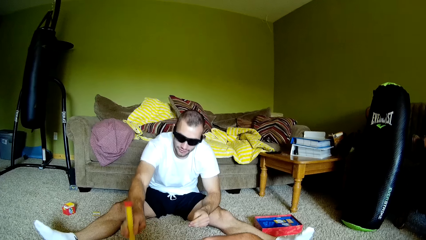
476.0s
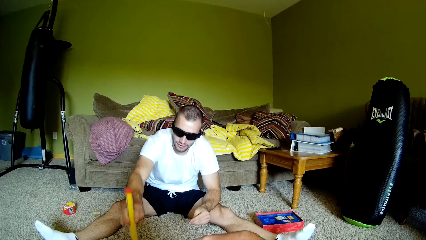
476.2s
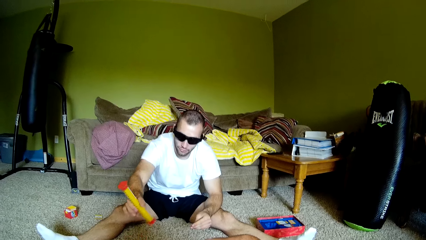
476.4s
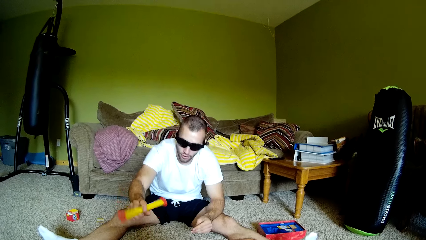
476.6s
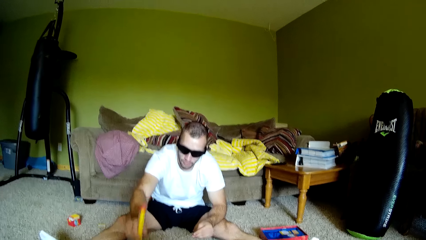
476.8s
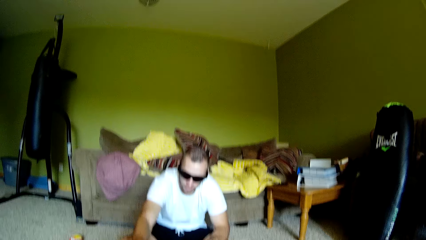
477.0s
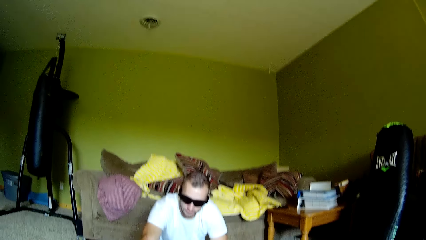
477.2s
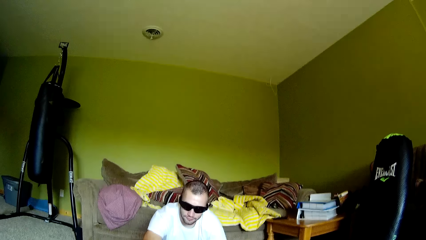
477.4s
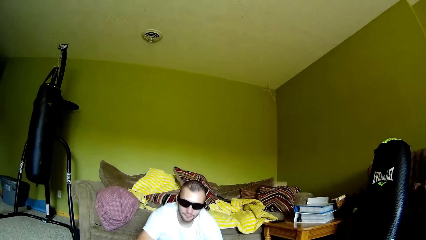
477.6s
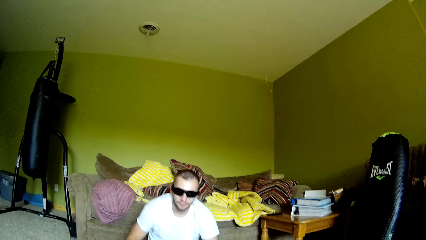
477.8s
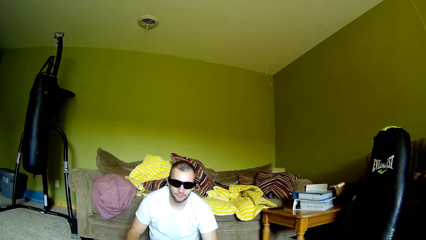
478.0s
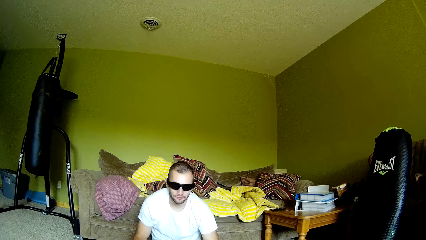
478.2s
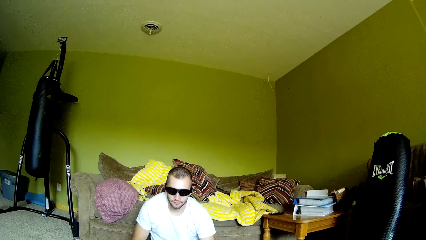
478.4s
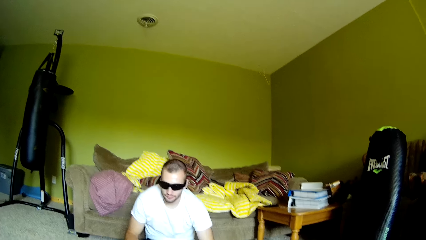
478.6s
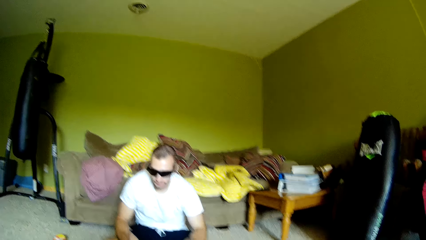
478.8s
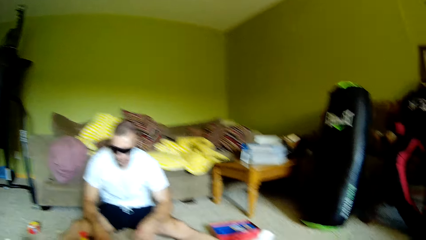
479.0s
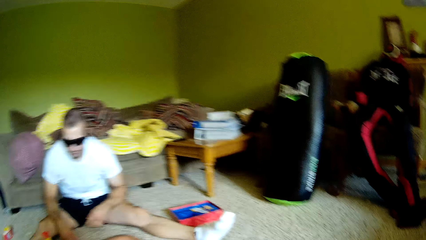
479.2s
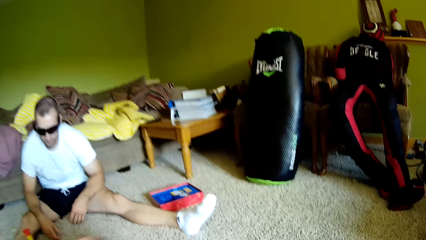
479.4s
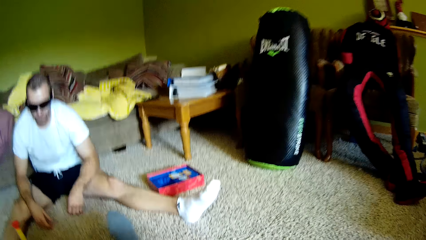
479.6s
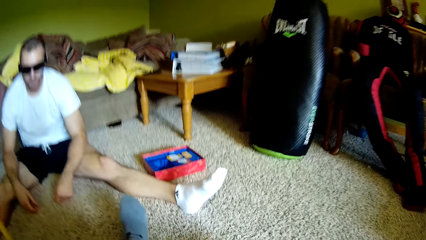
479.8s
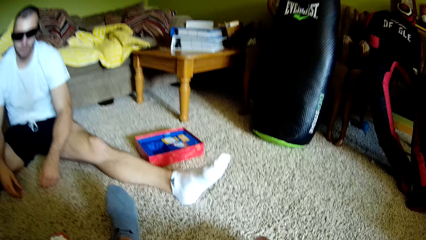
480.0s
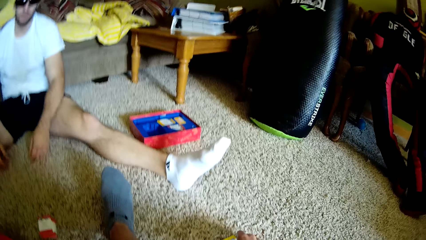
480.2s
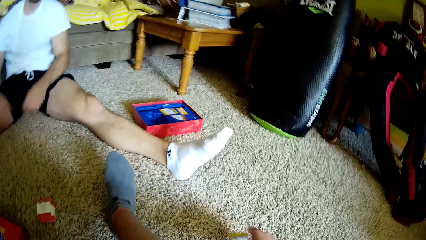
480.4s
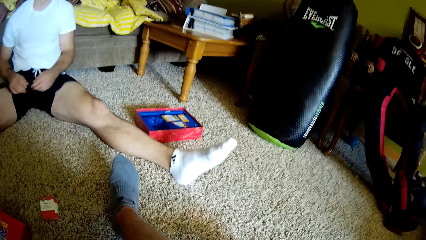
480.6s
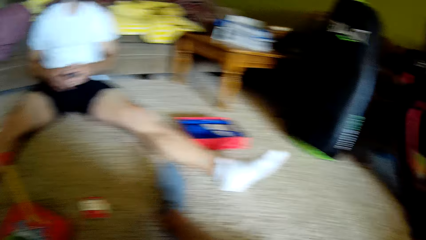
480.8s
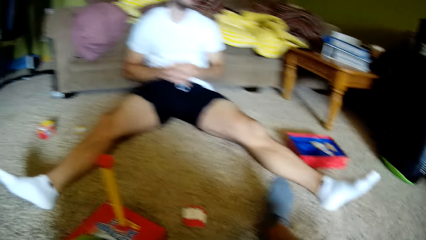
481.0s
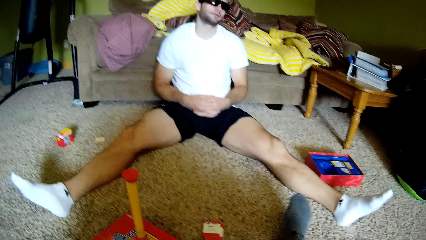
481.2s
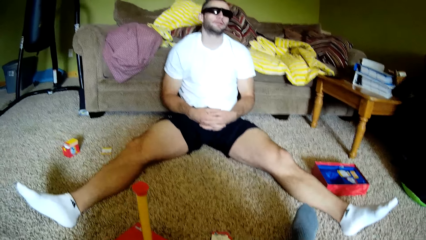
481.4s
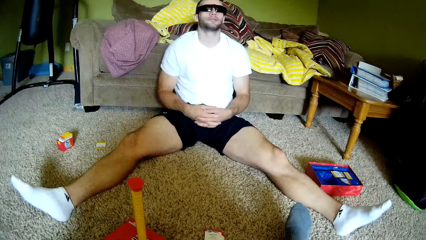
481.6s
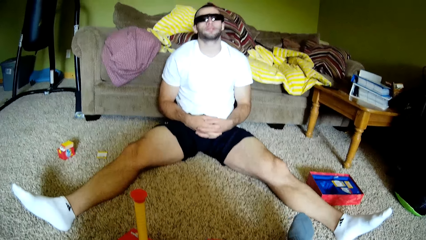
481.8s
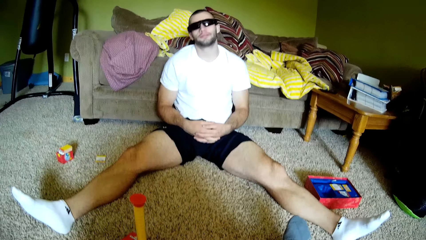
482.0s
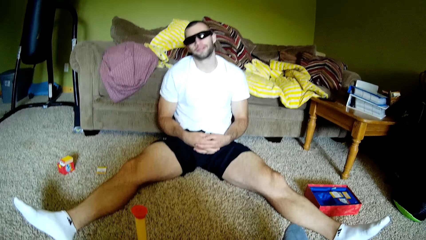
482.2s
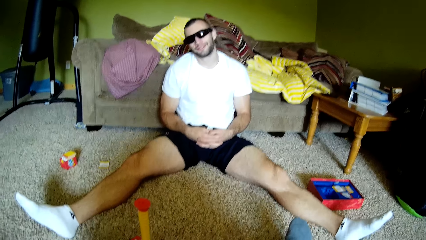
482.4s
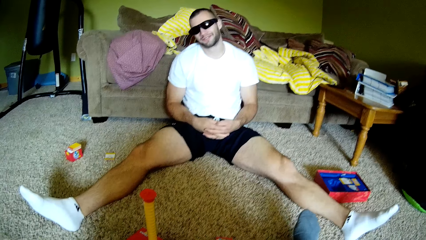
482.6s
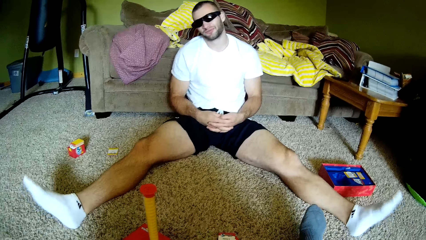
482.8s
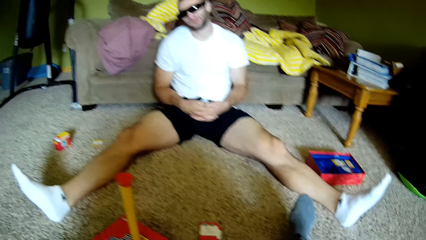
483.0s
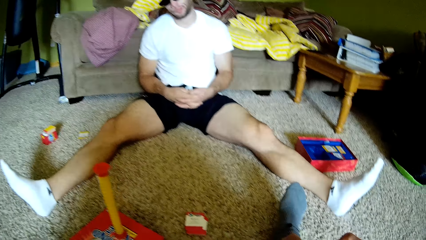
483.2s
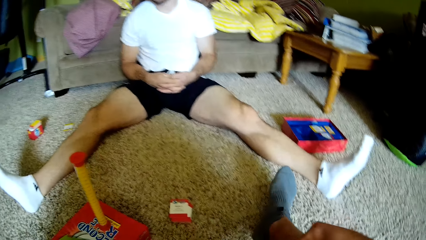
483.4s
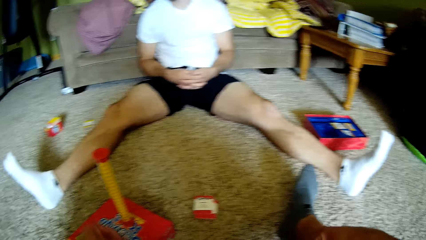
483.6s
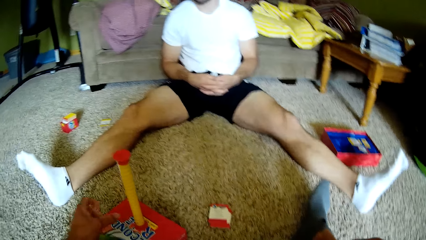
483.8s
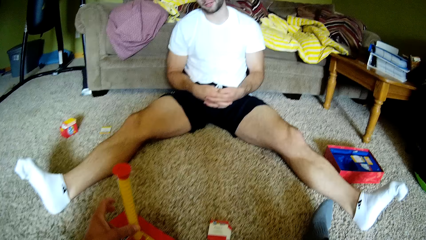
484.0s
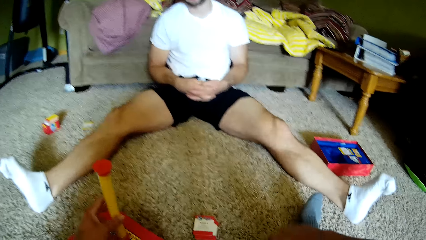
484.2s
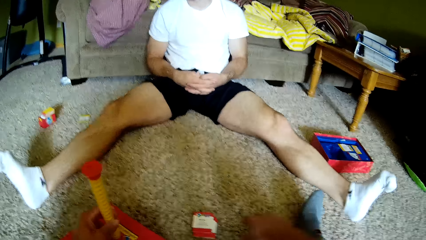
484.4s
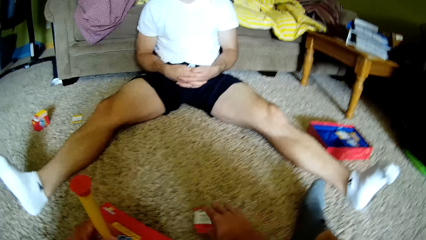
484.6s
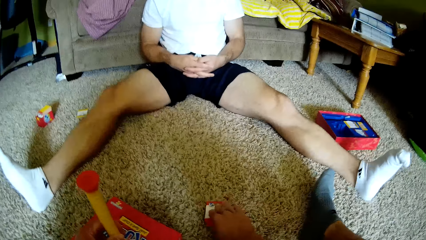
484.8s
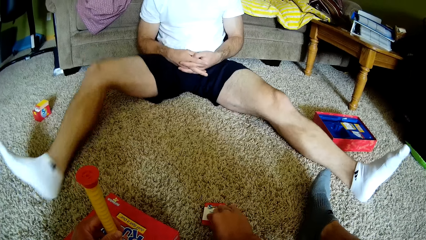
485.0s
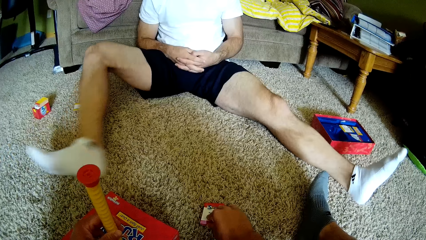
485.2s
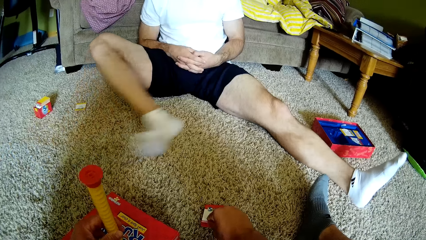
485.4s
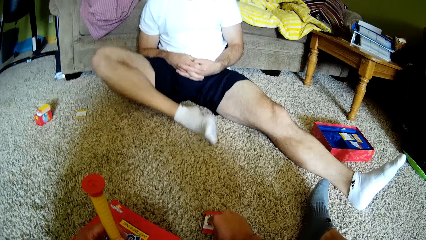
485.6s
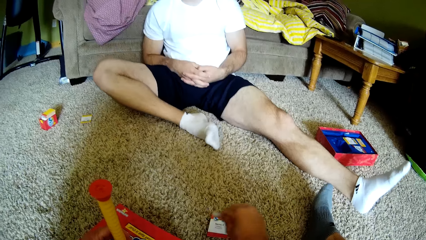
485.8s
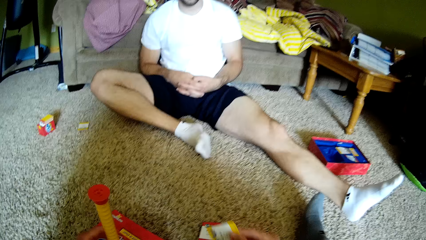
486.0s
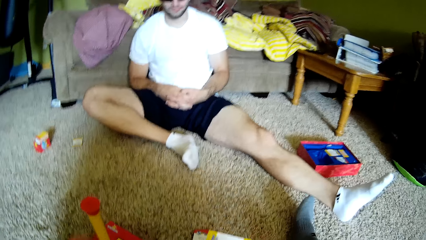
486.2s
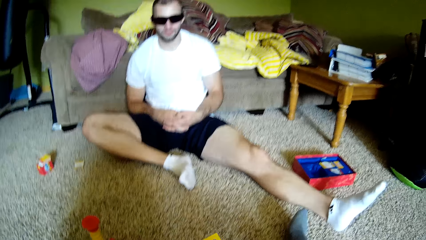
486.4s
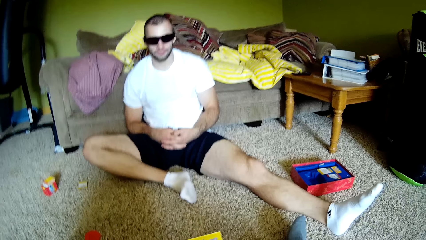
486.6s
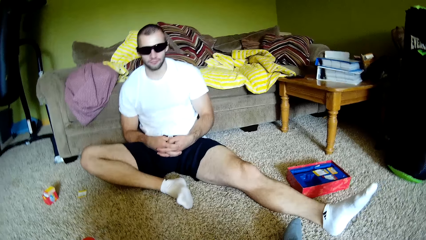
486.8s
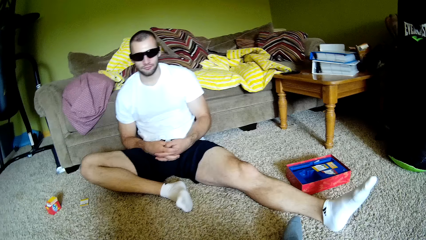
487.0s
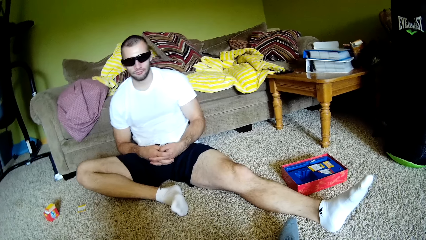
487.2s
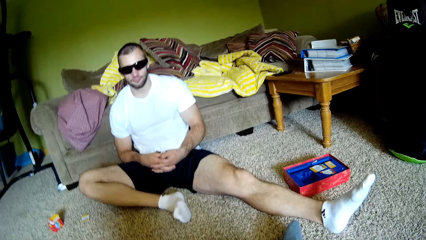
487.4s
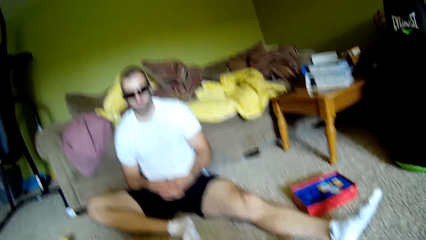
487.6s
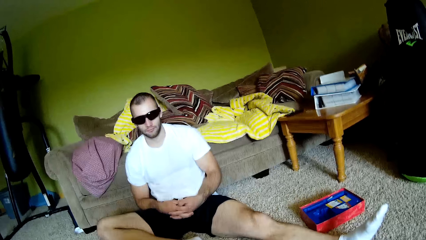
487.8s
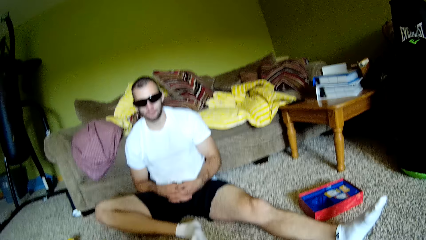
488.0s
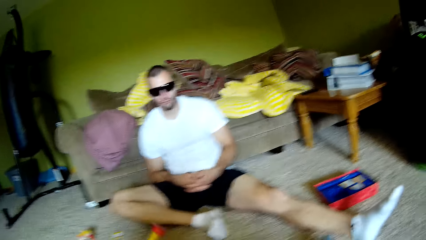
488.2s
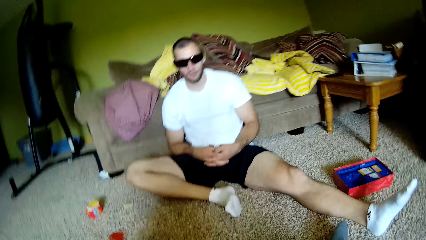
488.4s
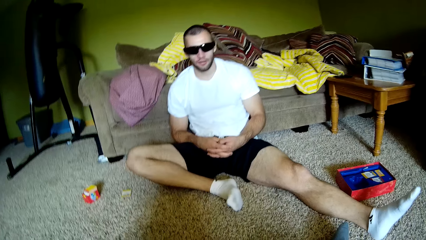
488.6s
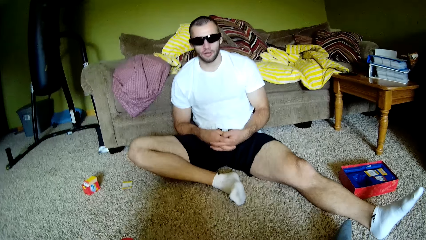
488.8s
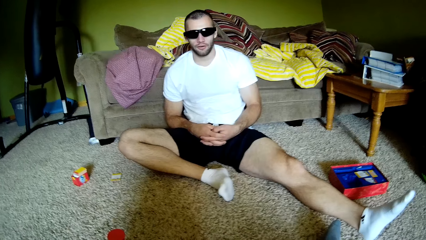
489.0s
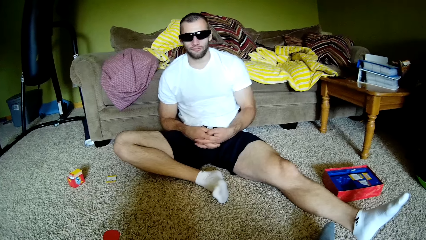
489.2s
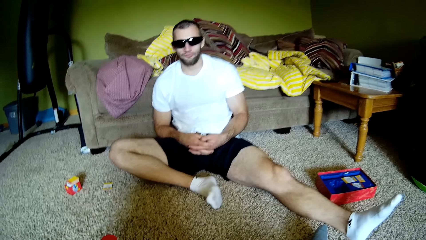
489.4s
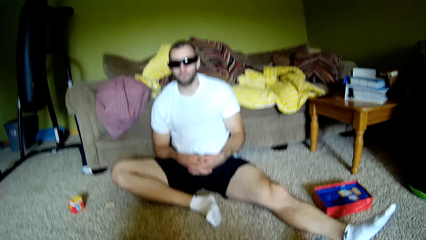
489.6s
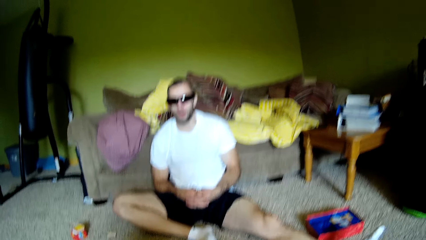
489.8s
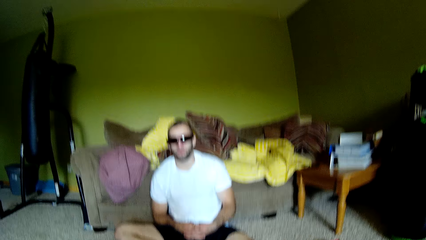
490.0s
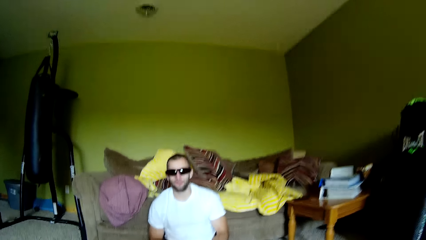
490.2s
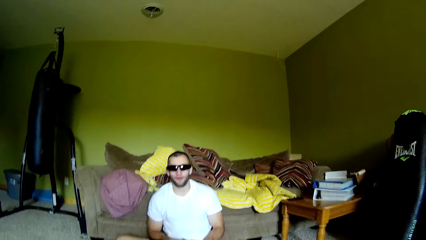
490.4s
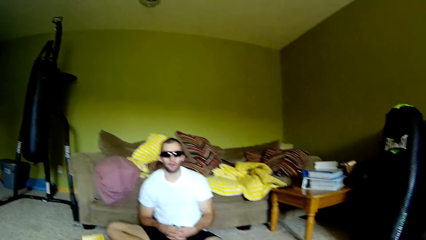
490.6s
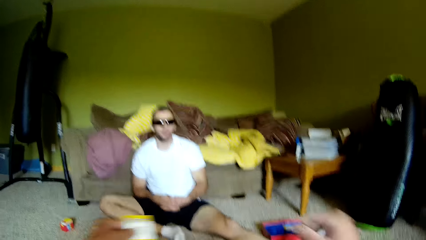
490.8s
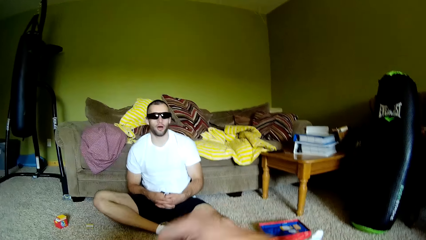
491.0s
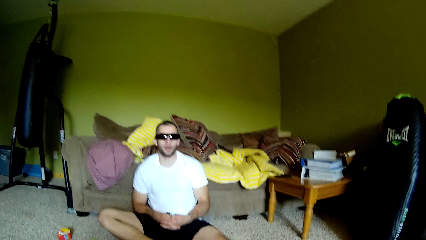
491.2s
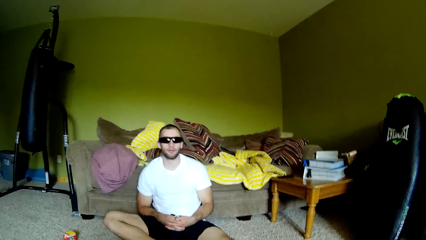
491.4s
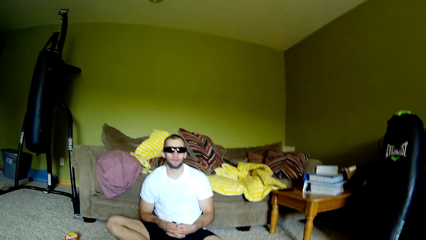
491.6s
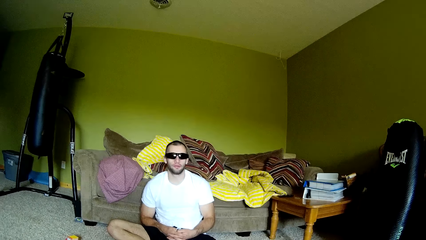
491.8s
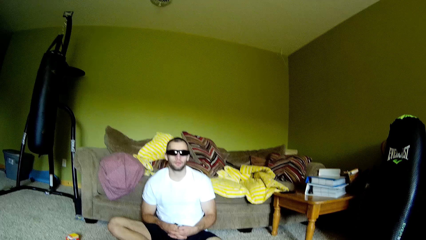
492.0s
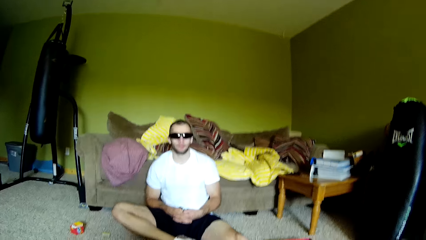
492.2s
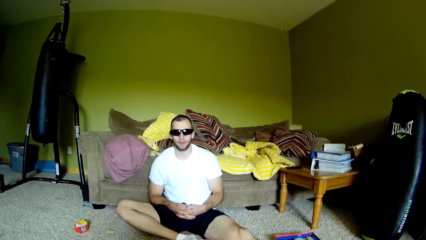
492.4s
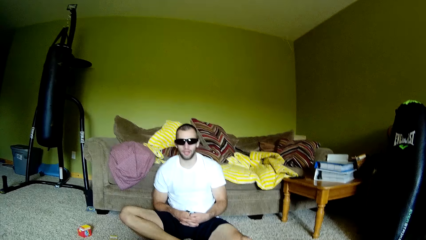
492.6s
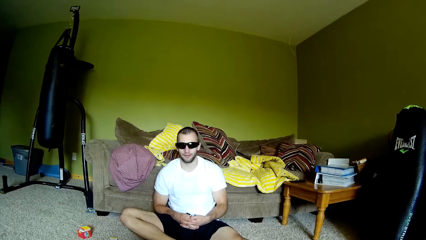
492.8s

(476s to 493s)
A man spins something. The man picks up an object from the floor and presses the object on the floor. The camera wearer dialogues with the man. The man folds the hands. The camera wearer holds an object on the floor. They pick up paper from the floor. They read from the paper.
